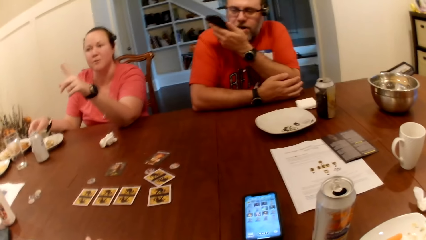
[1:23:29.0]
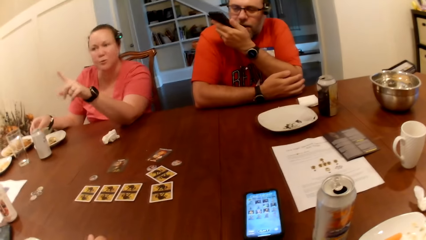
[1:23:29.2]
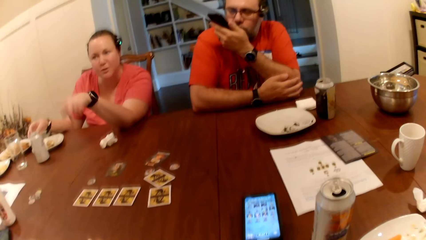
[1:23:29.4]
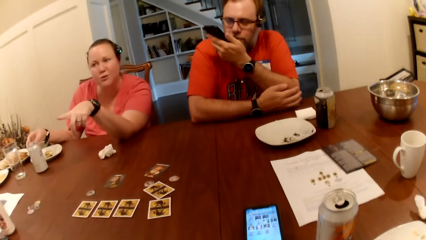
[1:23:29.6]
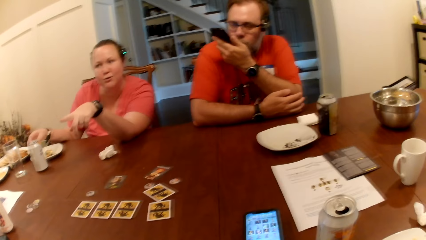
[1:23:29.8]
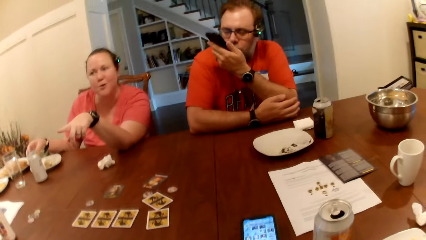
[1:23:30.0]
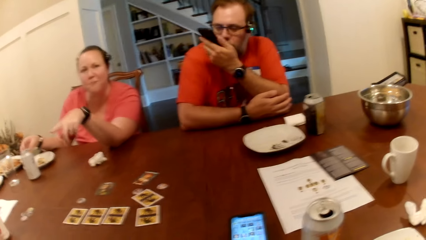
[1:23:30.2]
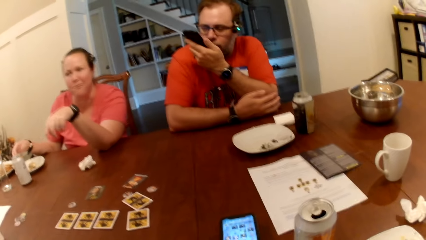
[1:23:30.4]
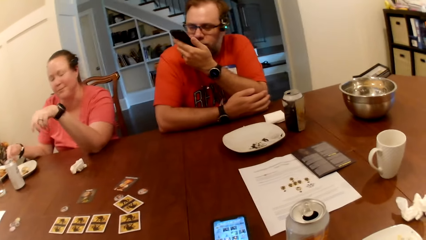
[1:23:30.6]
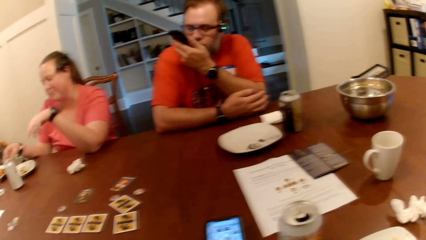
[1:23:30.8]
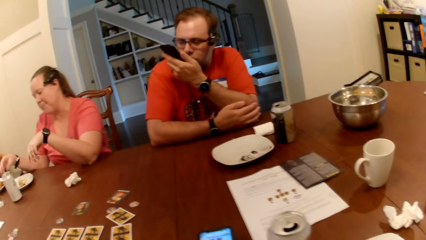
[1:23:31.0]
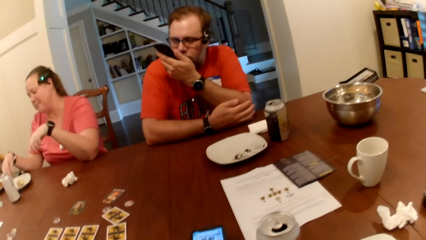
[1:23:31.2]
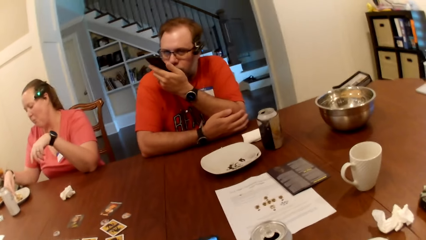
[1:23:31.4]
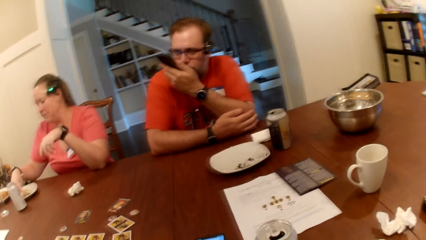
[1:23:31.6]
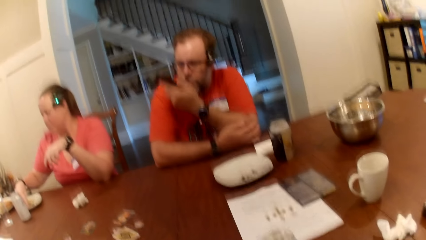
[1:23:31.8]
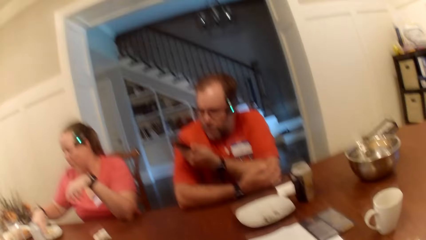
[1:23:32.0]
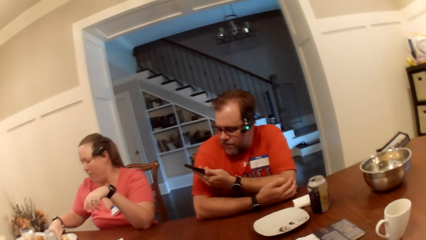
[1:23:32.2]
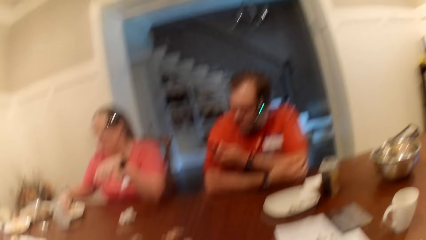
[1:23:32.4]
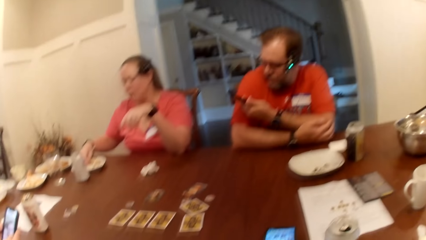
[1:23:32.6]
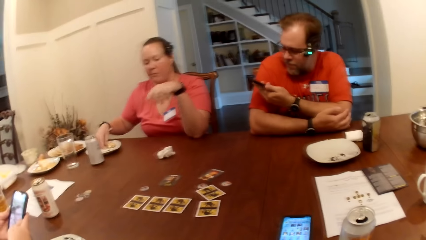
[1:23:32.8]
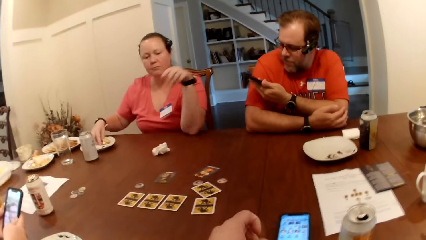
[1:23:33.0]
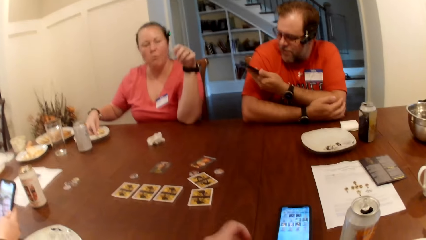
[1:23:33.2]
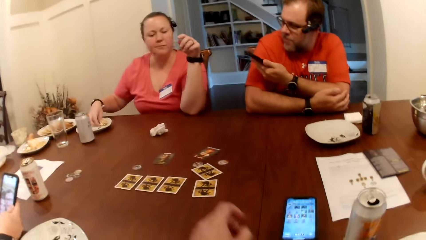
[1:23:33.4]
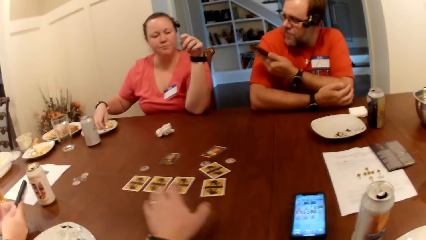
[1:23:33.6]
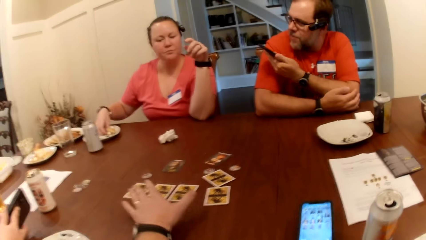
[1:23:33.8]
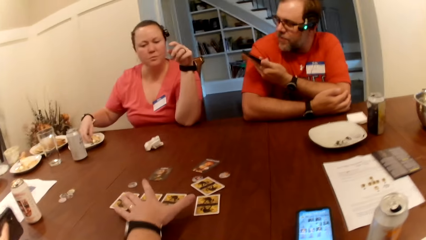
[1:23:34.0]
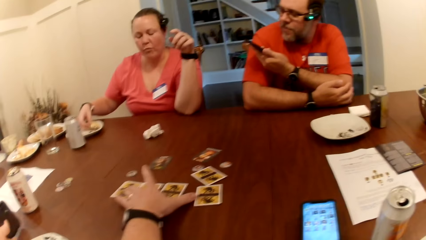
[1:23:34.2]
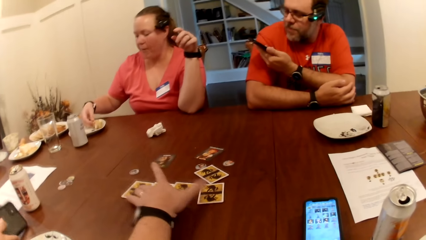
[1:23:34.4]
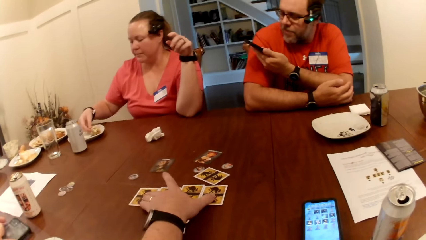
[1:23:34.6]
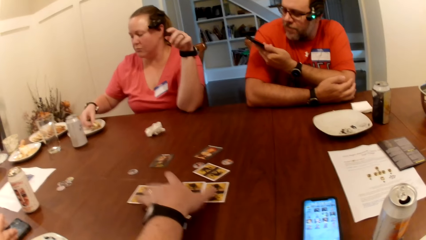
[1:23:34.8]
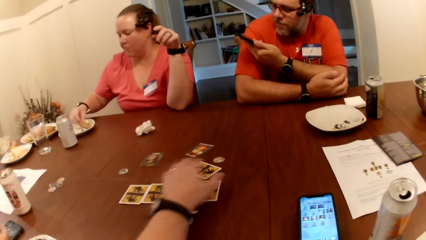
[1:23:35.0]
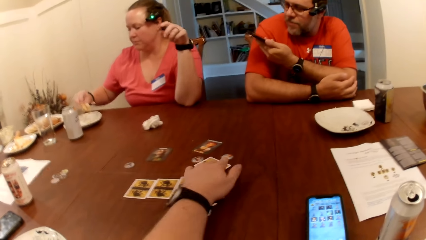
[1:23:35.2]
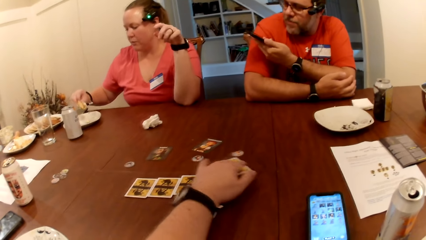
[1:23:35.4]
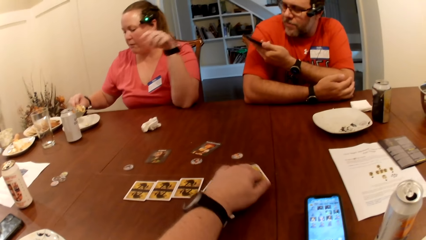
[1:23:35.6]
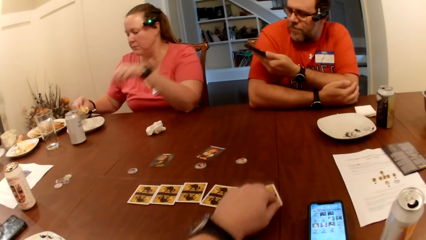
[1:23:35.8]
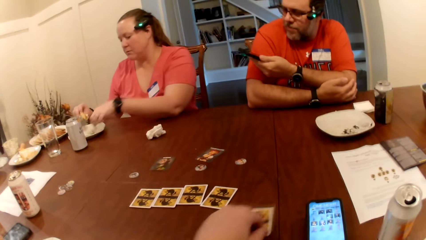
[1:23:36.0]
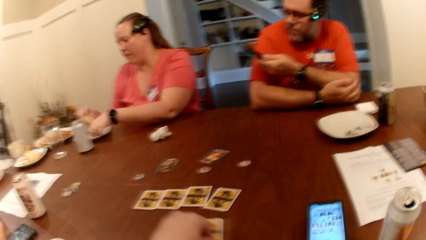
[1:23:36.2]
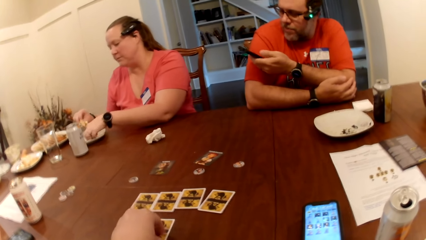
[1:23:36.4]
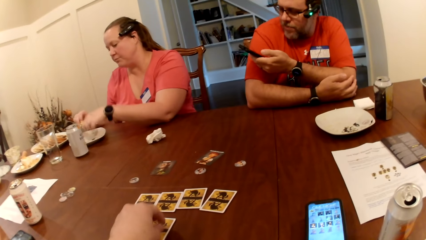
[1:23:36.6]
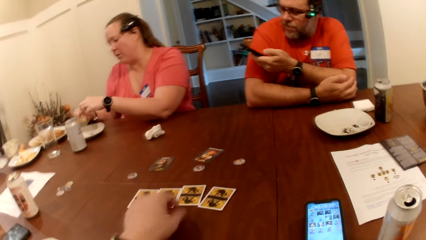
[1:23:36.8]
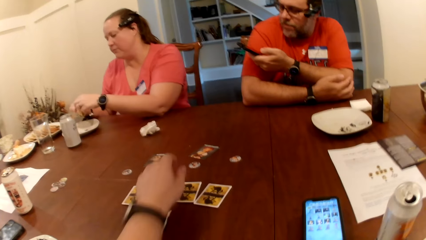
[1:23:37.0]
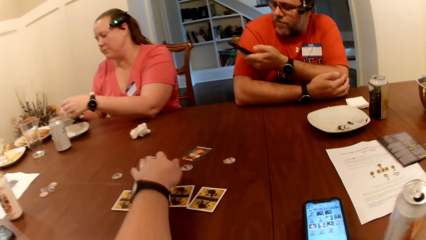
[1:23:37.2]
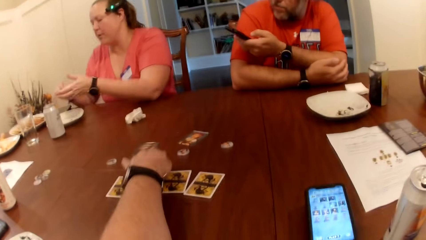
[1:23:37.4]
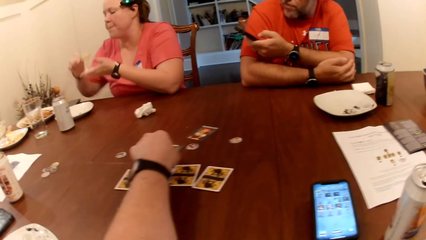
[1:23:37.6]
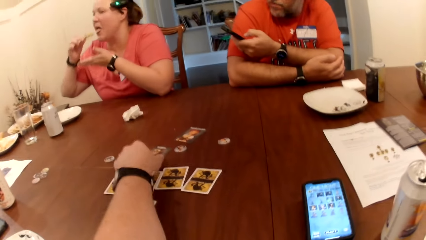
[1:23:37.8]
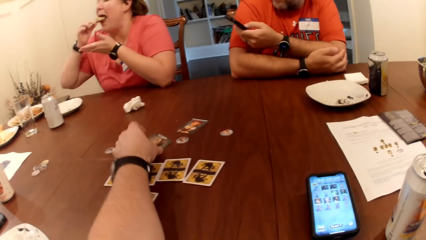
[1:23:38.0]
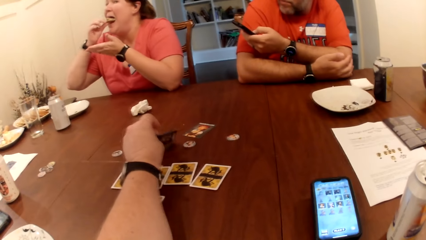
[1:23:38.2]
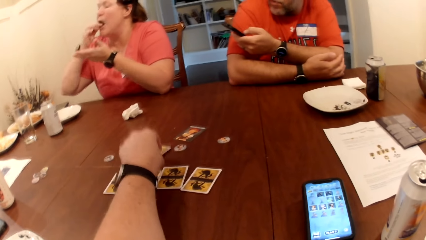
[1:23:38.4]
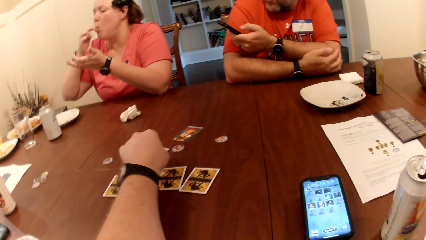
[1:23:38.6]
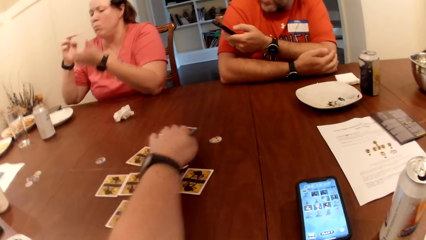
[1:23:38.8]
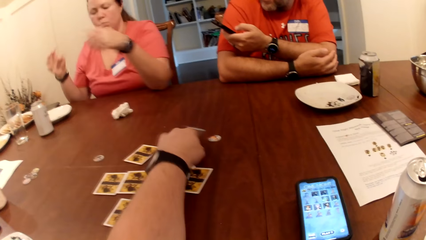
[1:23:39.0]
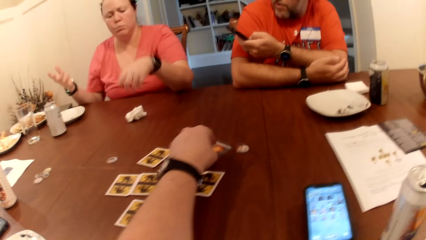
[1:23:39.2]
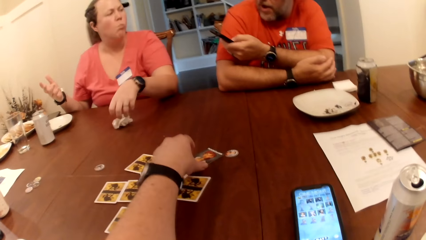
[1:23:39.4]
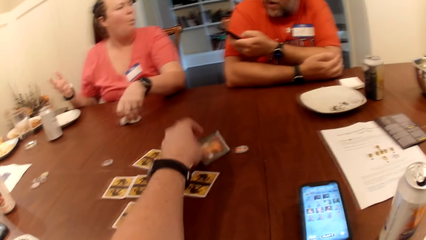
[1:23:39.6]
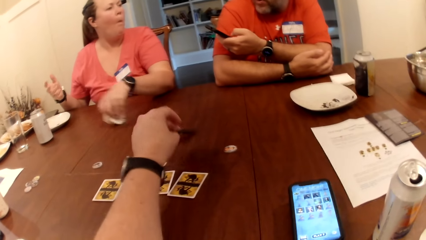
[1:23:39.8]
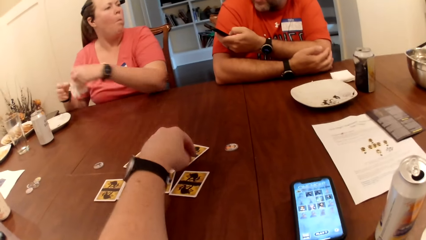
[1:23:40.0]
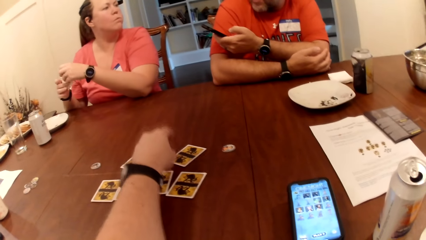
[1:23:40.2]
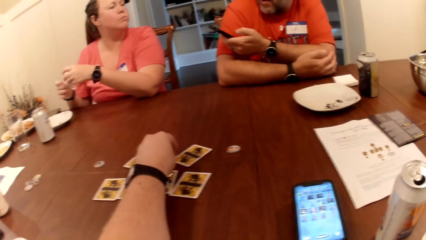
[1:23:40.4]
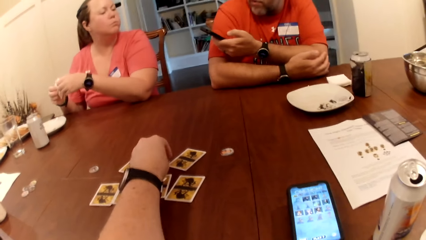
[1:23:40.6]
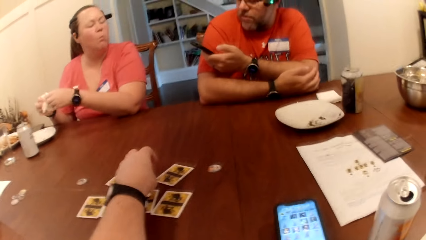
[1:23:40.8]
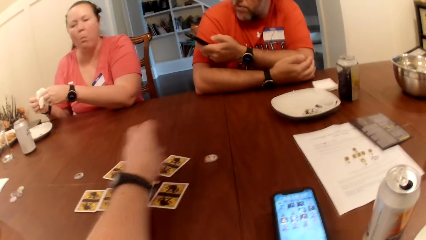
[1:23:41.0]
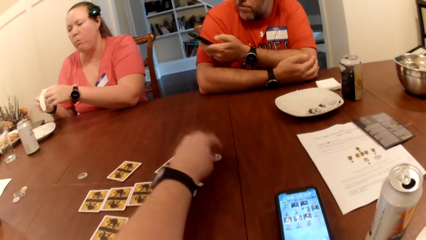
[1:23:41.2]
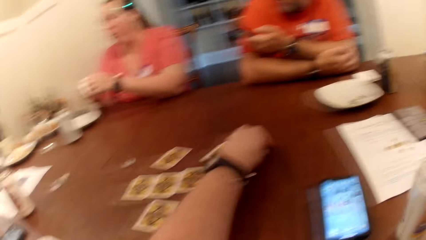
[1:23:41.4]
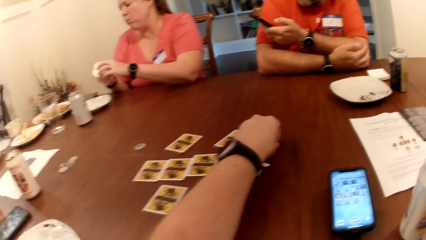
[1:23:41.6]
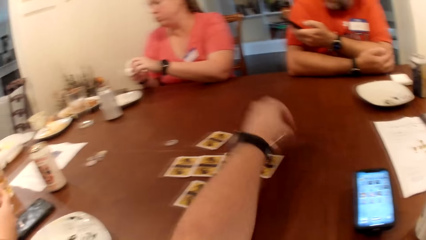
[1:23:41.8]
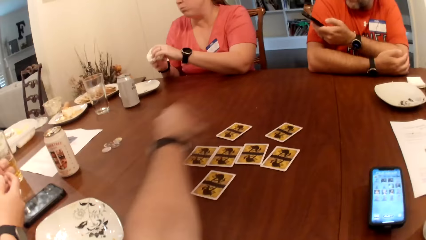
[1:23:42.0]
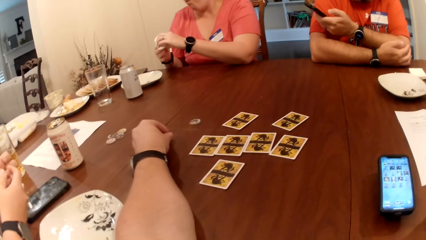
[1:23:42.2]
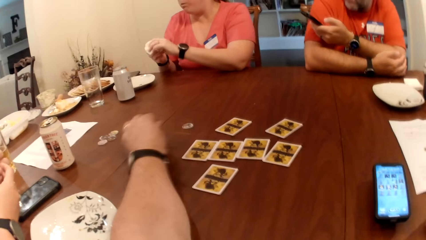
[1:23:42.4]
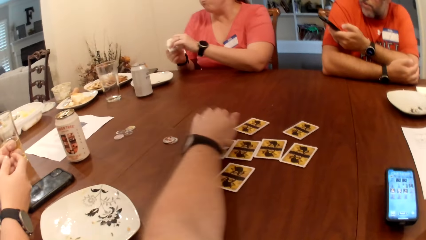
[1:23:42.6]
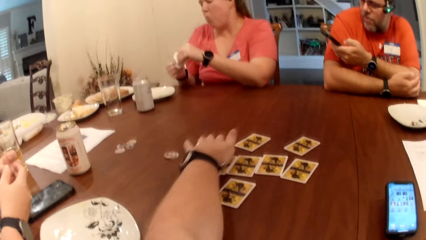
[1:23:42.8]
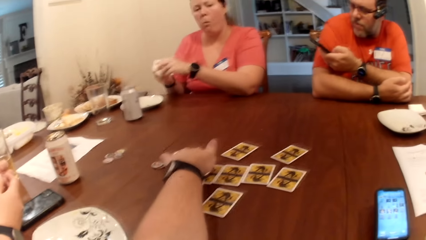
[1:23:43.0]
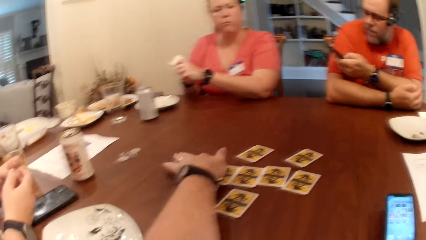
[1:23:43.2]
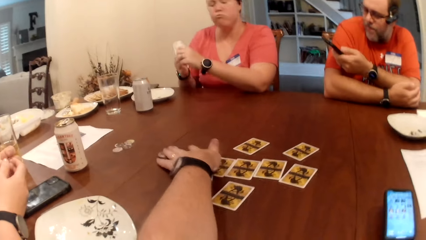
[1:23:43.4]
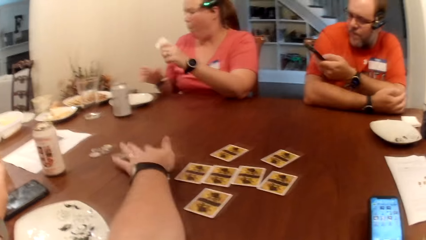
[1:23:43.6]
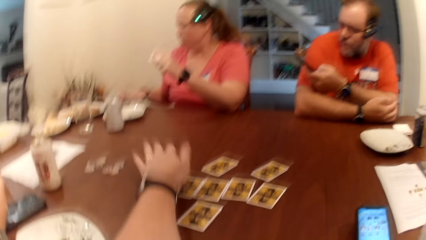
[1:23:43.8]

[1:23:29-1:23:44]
The man raises the phone to his mouth. The camera wearer looks at the table. He arranges the cards on the table with his left hand. The woman picks the nachos from the plate with her right hand. The camera wearer drags a card on the table with his left hand. He plays the cards. He picks a card with his left hand. The woman eats the nachos in her right hand. The camera wearer flips a card on the table with his left hand. He flips a card again. The woman picks the tissue from the table with her left hand. The camera wearer plays the cards again. The woman cleans both hands with the tissue. The camera wearer picks a token from the table with his left hand. He drops the token on the table with his left hand. The woman cleans both hands with the tissue paper. The camera wearer moves the token with his left hand on the table.
